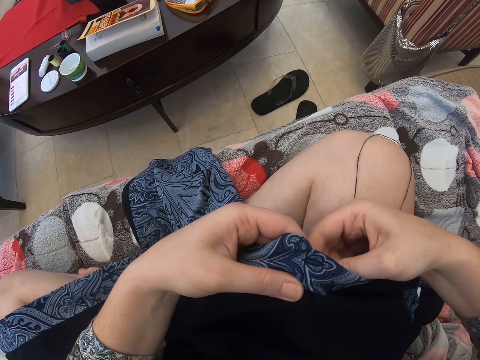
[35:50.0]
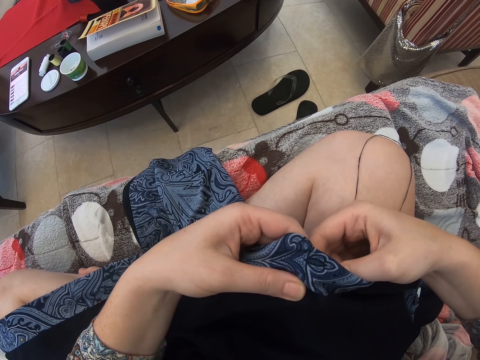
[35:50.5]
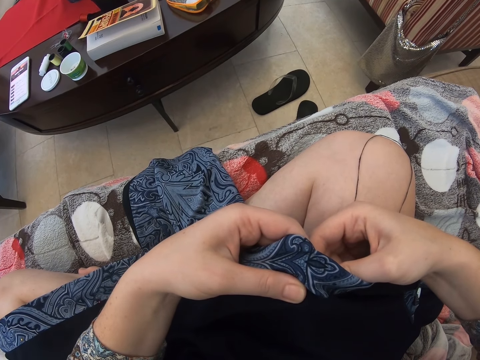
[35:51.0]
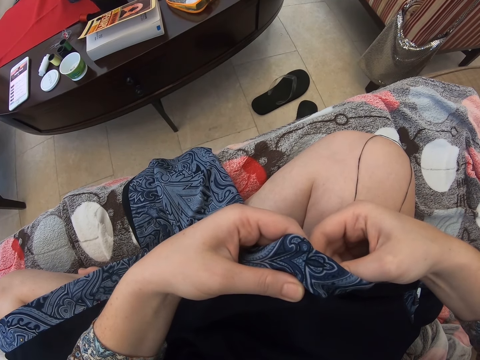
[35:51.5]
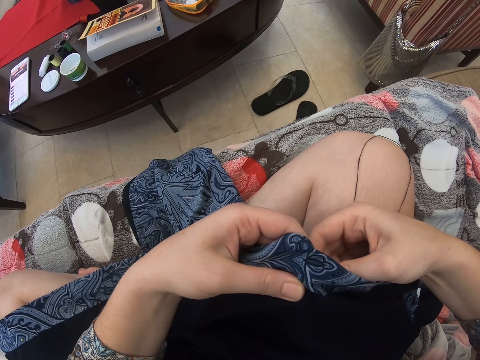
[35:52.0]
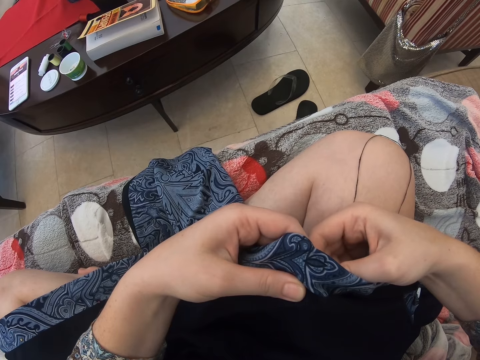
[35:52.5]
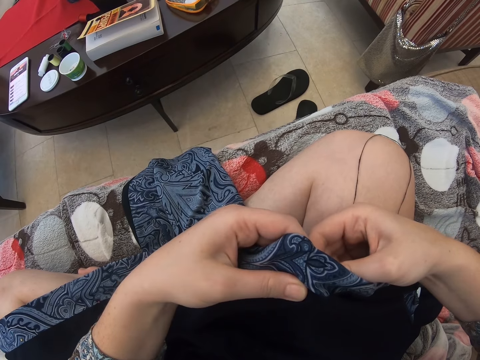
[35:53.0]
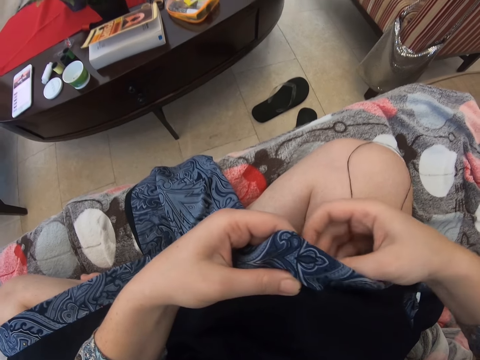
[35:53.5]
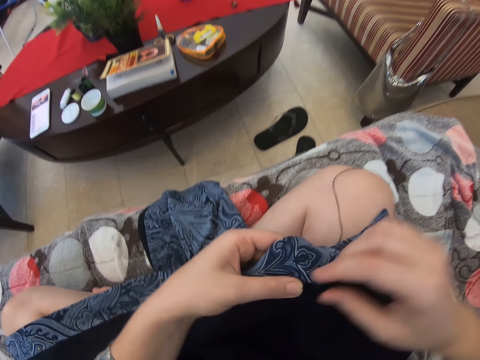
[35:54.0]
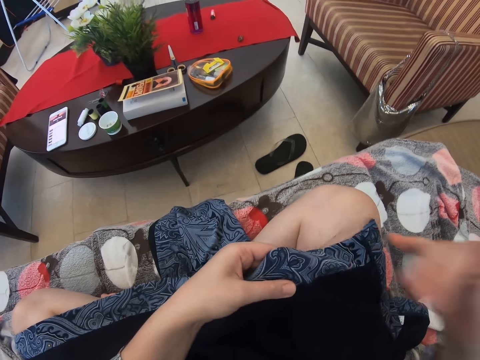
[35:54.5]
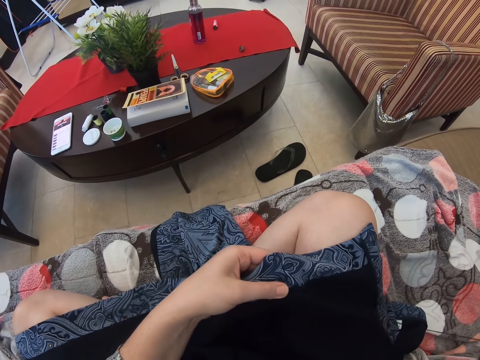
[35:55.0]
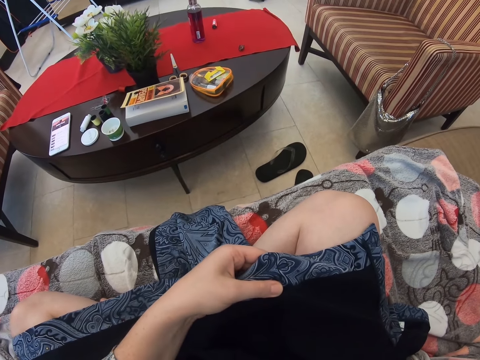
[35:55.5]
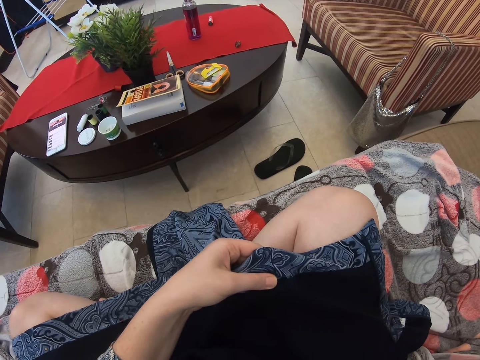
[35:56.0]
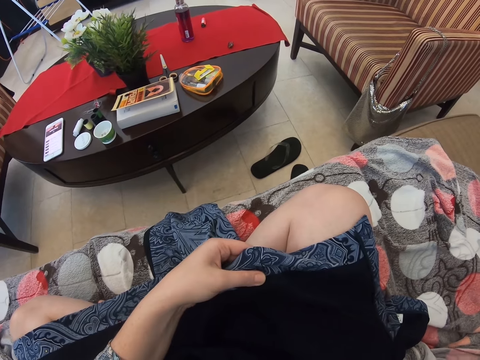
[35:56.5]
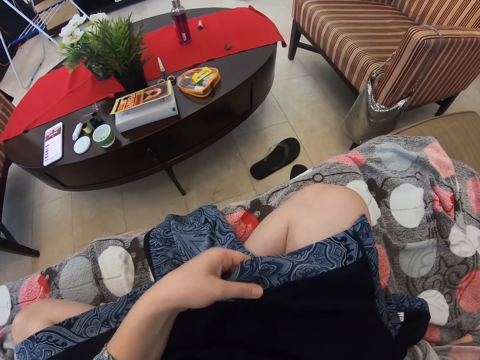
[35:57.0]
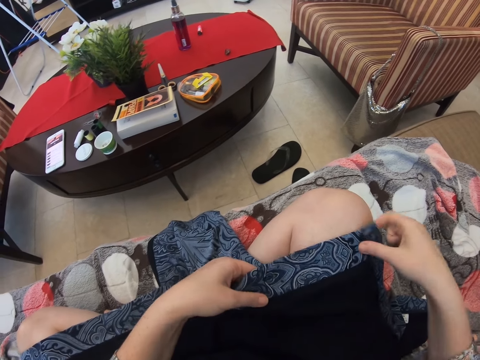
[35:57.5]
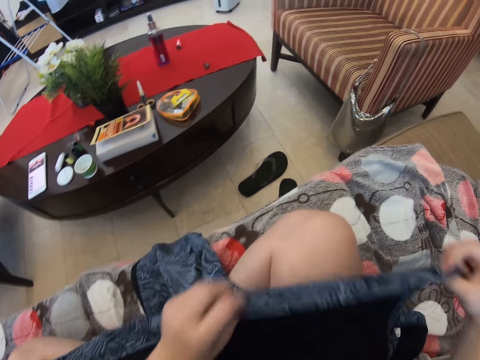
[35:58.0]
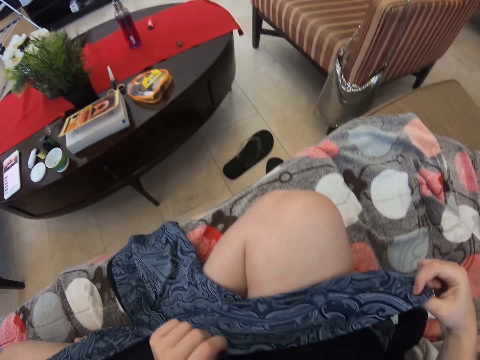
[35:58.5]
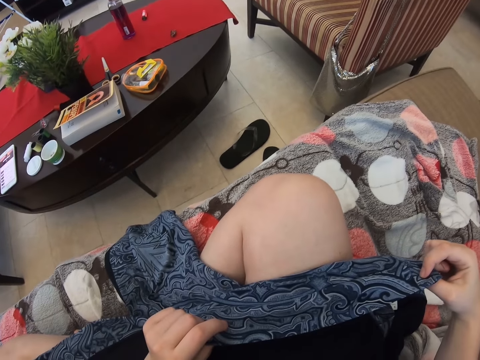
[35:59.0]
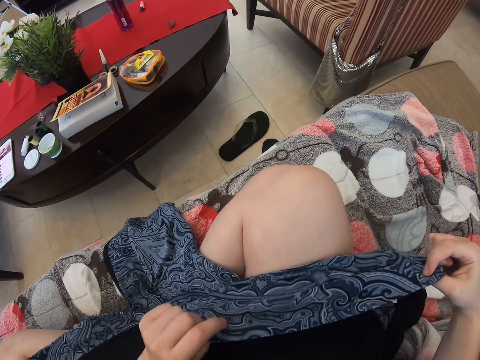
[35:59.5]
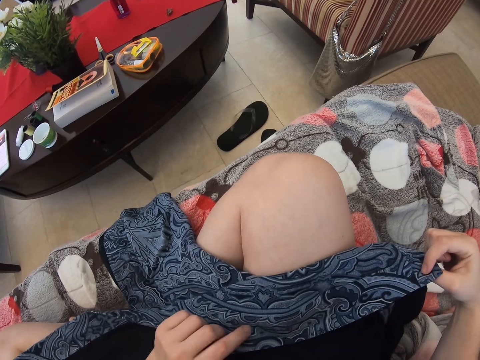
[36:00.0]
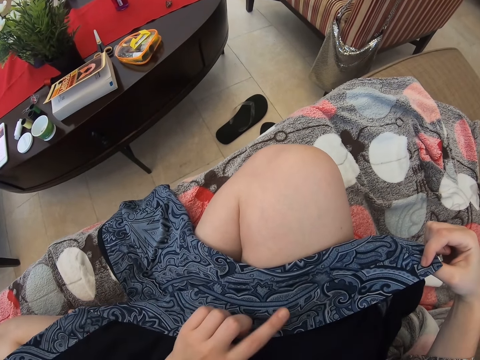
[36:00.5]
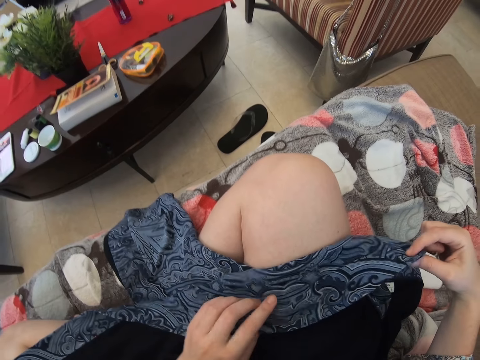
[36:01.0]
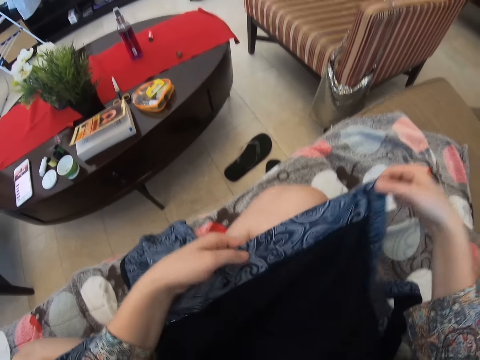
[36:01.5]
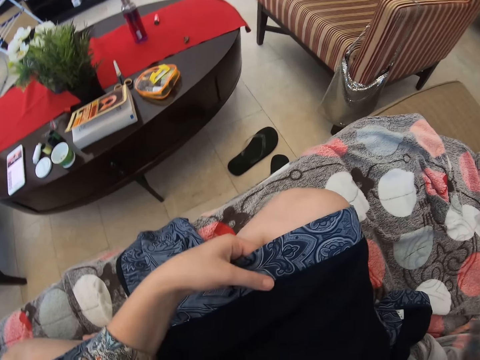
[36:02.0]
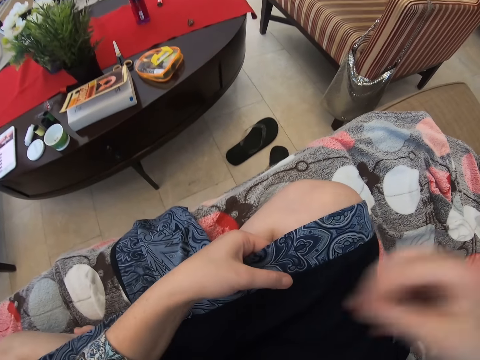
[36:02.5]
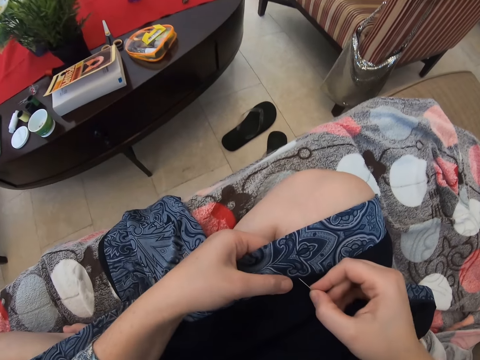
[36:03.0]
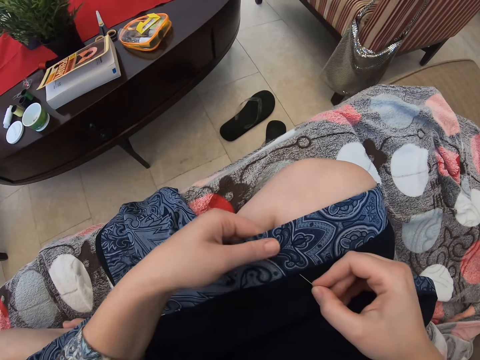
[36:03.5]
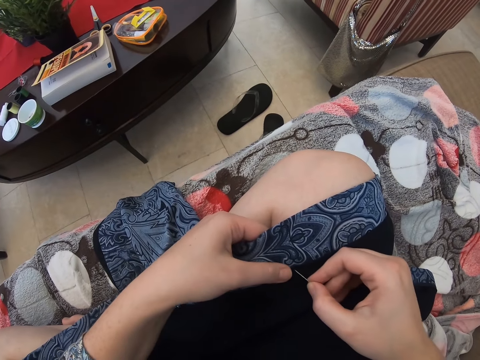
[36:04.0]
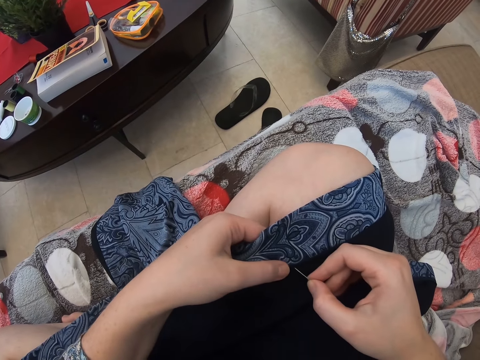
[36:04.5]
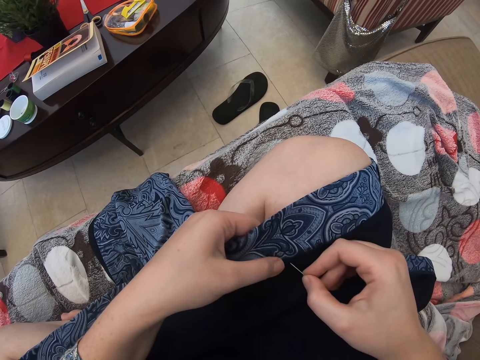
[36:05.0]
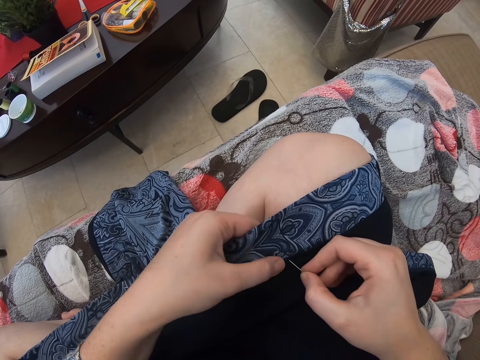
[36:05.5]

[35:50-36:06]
The camera wearer pulls the needle in the shawl. They turn the shawl edge. They hold the cloth. They insert the needle in the shawl. They sew the cloth.

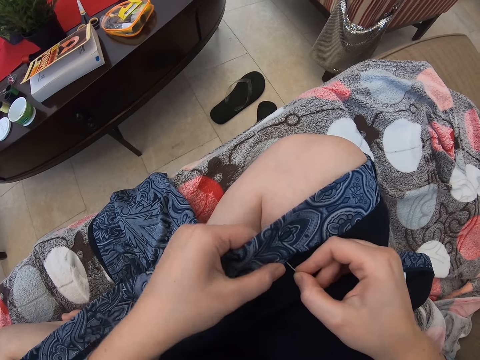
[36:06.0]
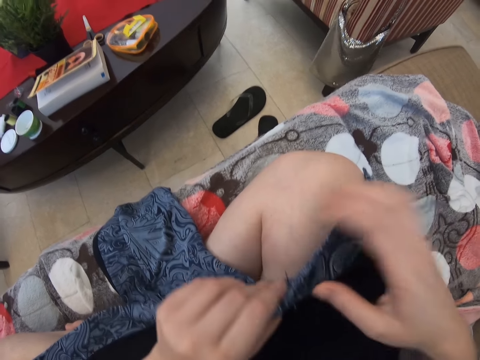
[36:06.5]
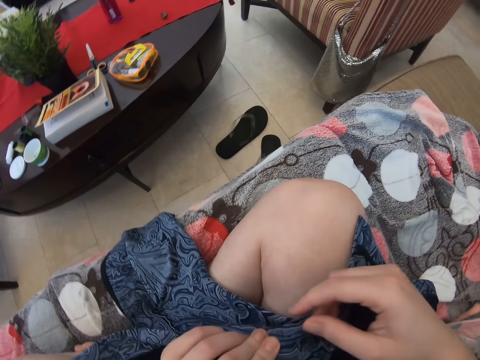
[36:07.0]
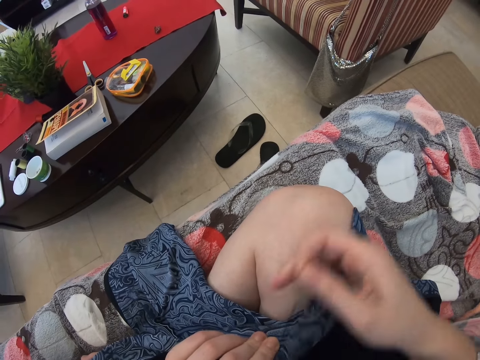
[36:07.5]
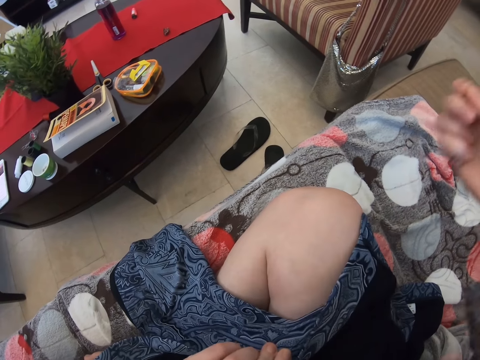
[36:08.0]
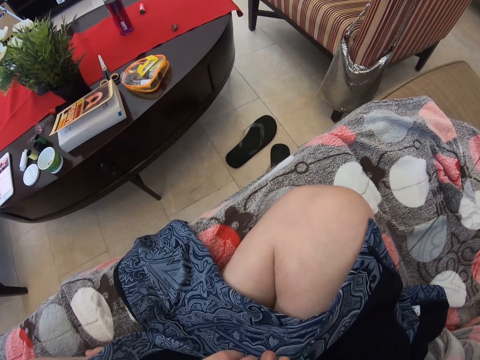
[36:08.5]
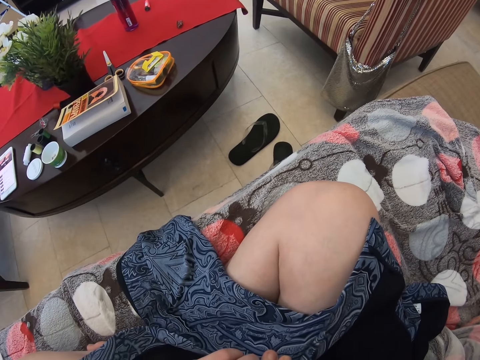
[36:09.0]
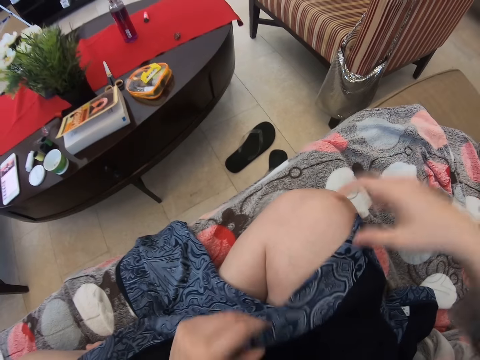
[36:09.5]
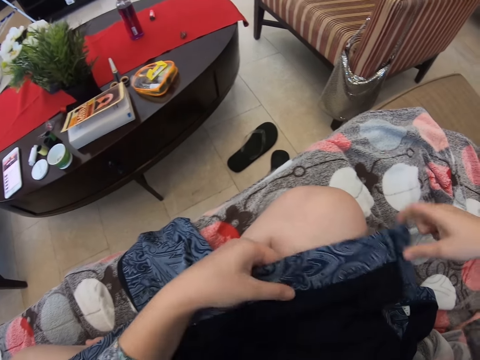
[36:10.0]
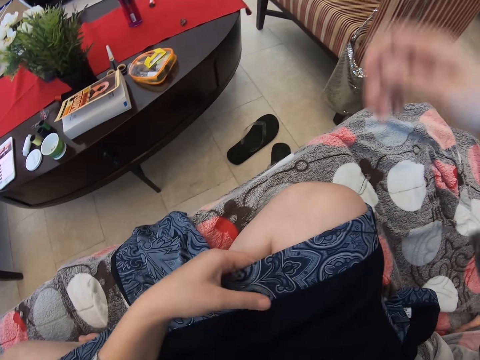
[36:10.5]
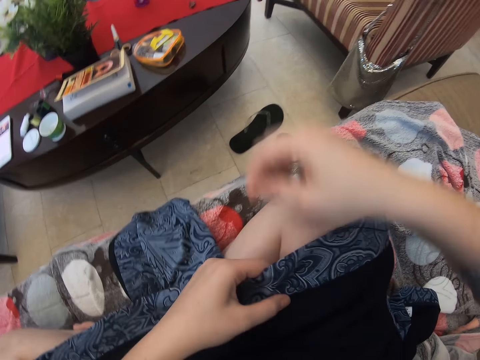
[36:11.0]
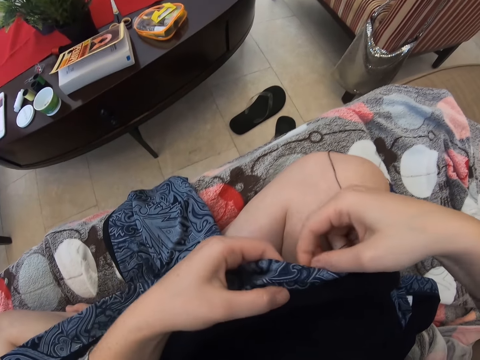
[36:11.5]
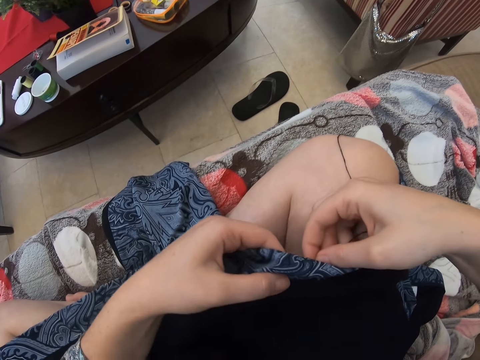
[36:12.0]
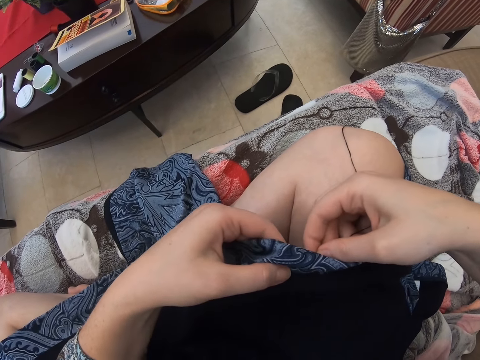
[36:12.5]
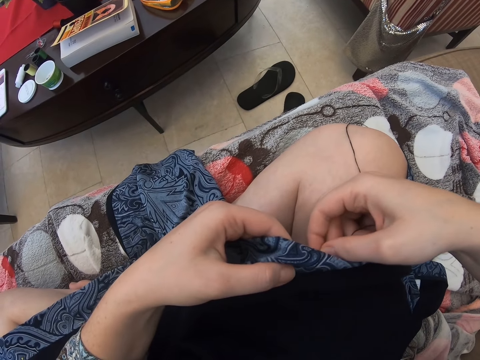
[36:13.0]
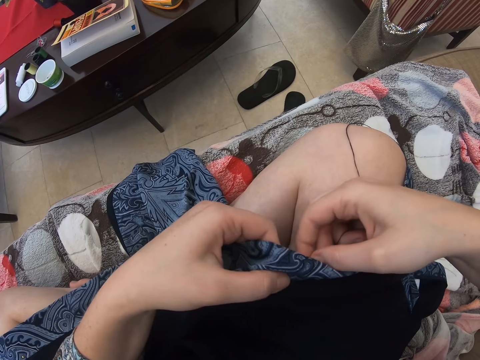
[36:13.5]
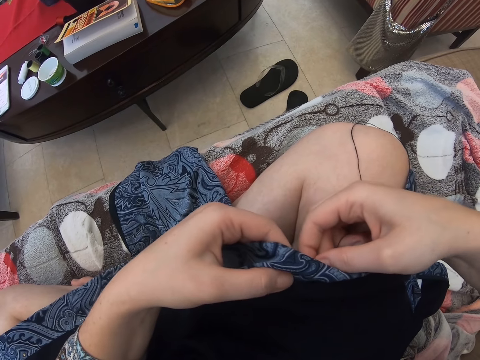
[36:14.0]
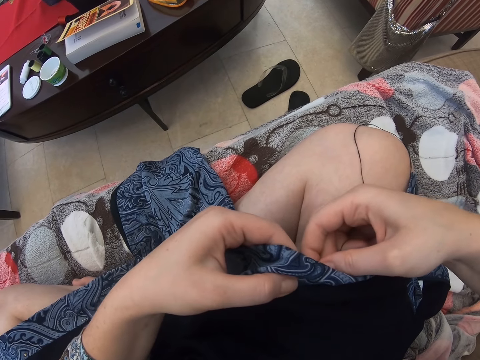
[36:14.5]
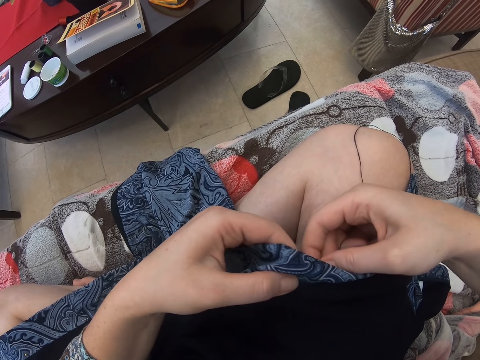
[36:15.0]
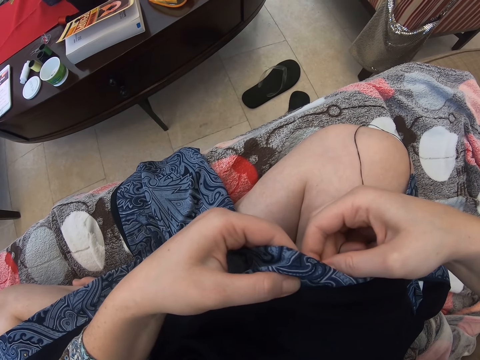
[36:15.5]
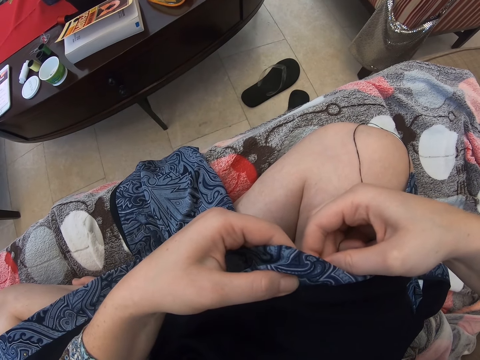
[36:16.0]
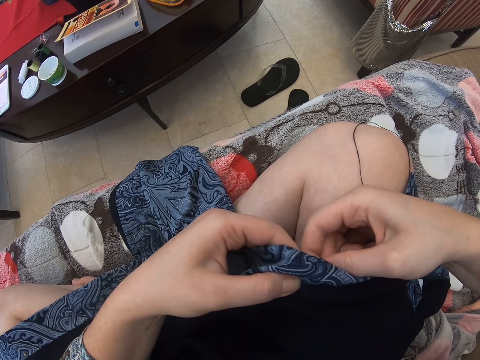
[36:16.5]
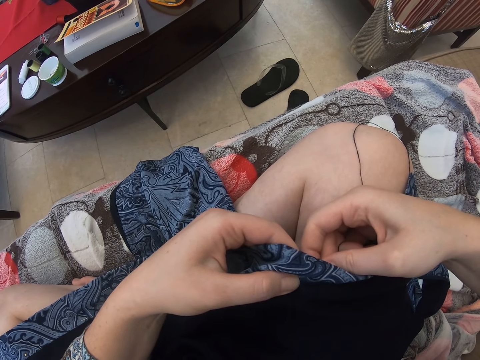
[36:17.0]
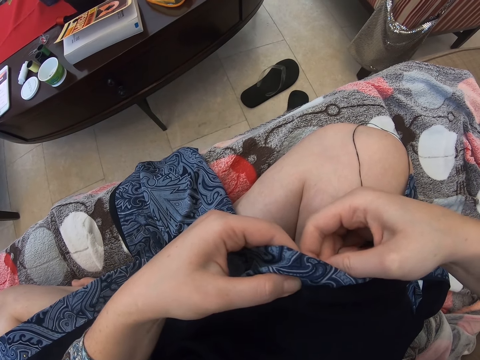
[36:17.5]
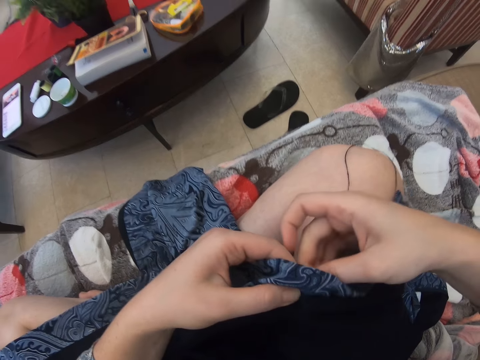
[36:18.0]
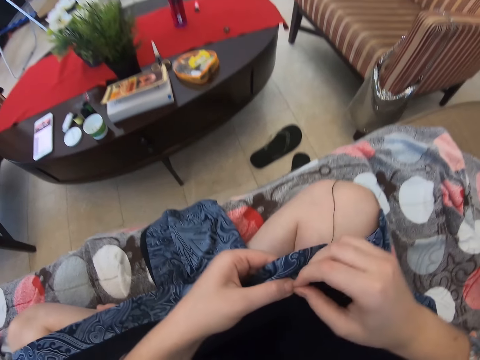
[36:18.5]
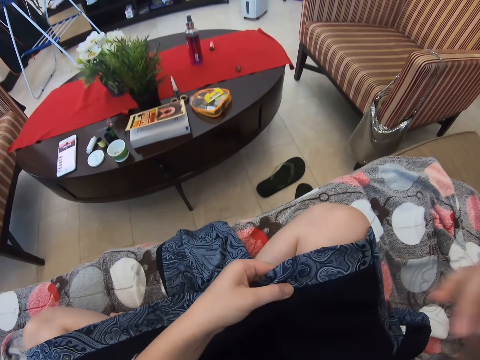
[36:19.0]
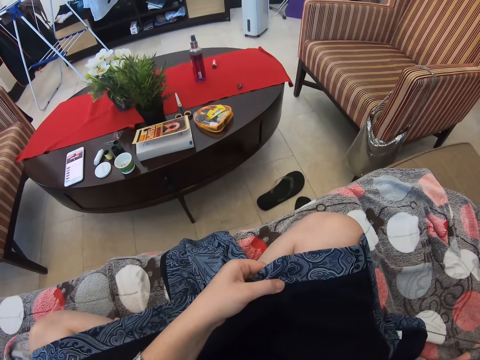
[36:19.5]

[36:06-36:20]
The camera wearer pulls the needle in the shawl. She pulls the shawl on her lap. She inserts the needle in the shawl.
